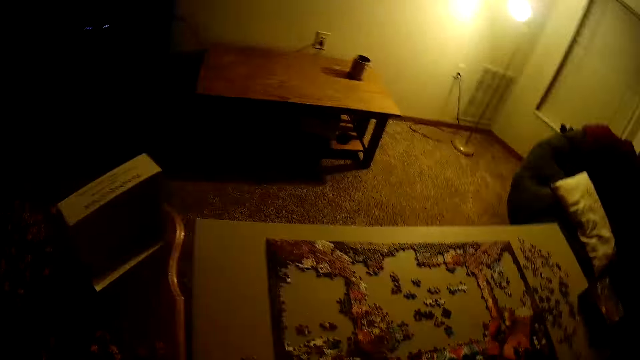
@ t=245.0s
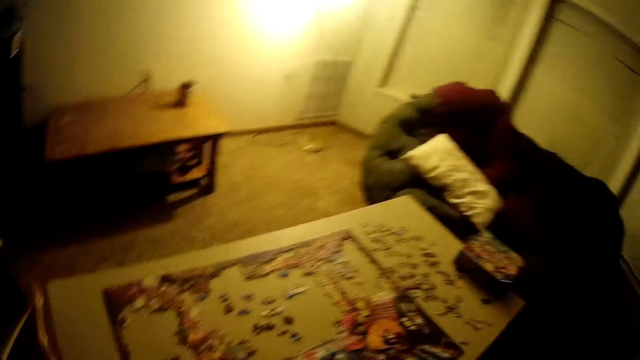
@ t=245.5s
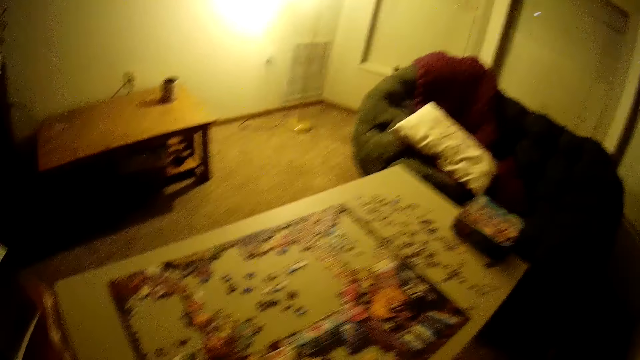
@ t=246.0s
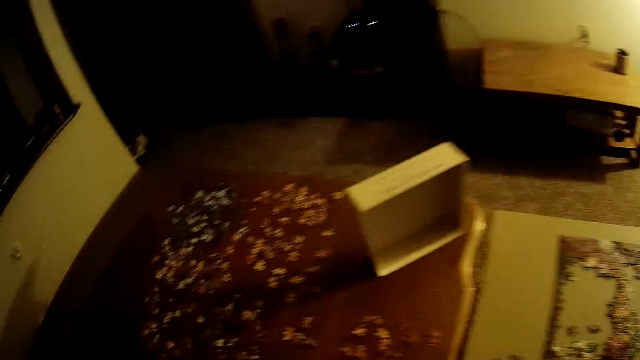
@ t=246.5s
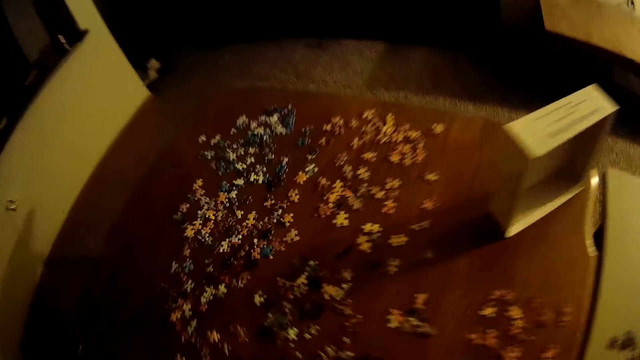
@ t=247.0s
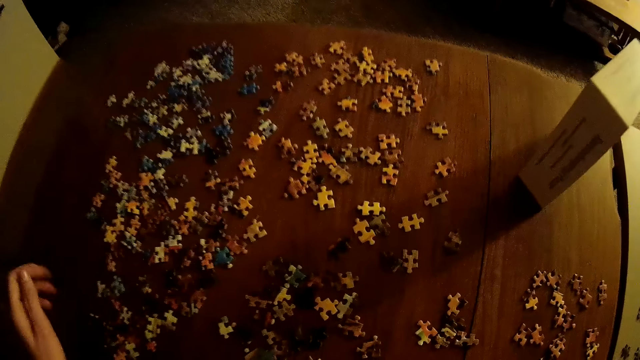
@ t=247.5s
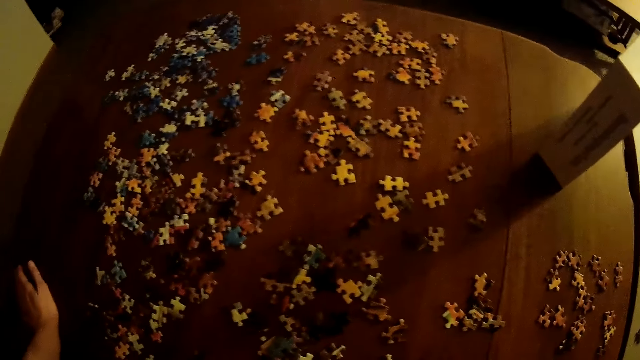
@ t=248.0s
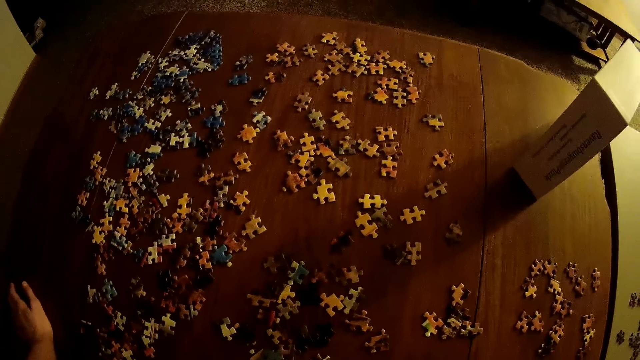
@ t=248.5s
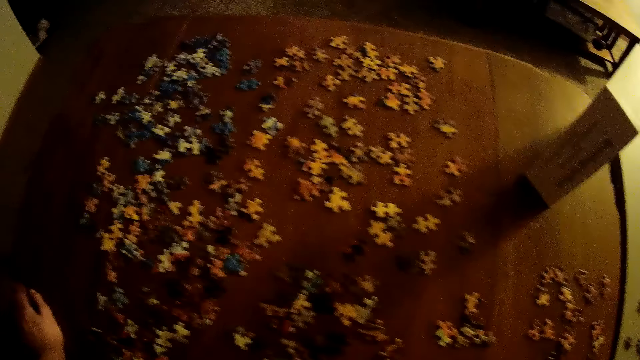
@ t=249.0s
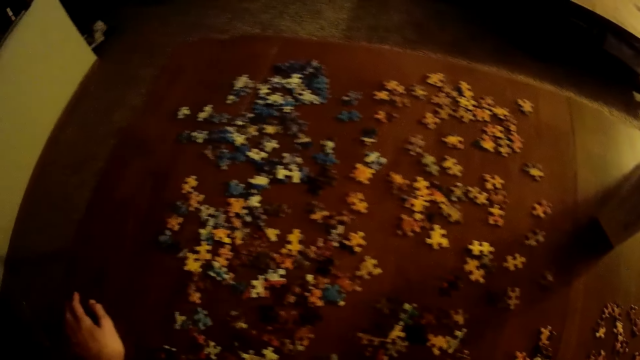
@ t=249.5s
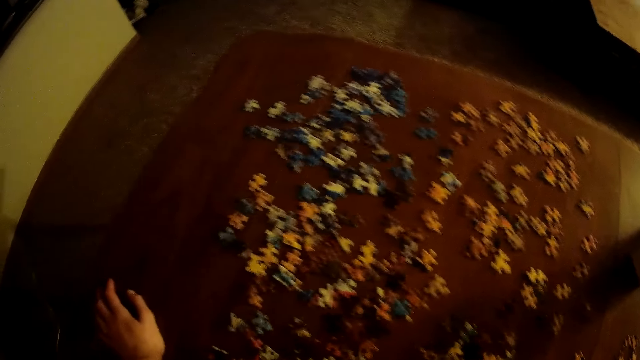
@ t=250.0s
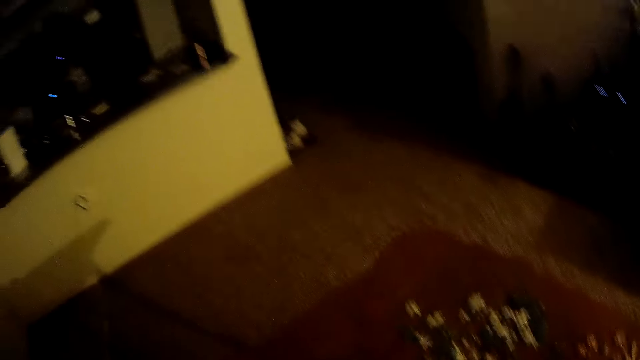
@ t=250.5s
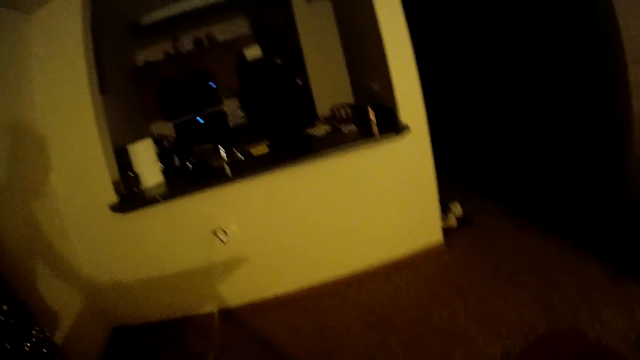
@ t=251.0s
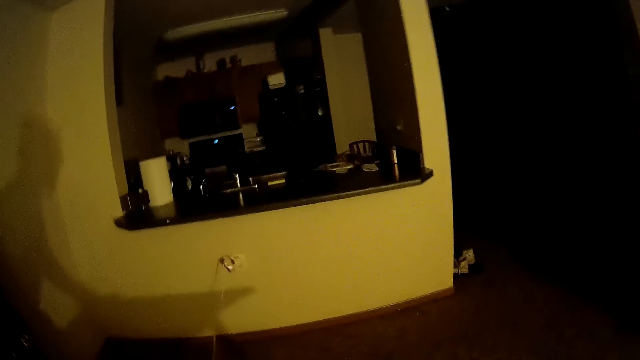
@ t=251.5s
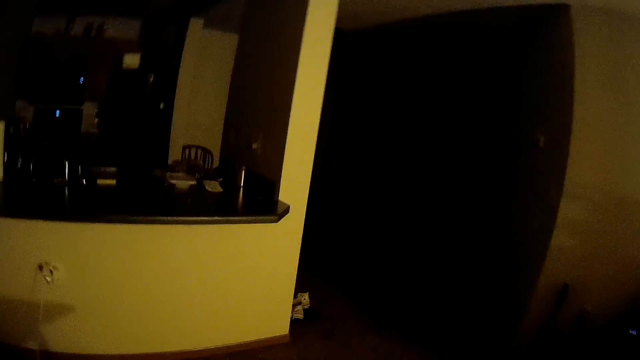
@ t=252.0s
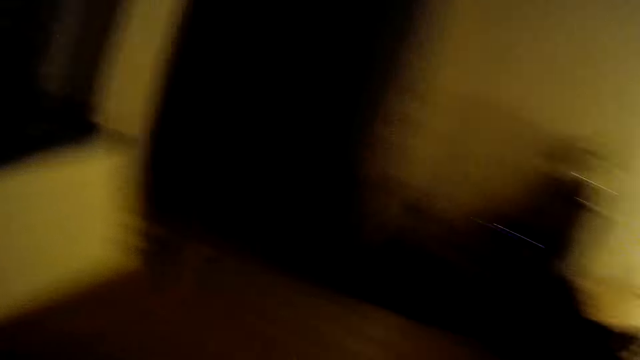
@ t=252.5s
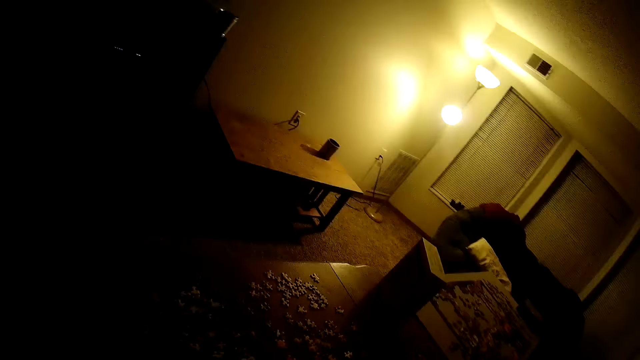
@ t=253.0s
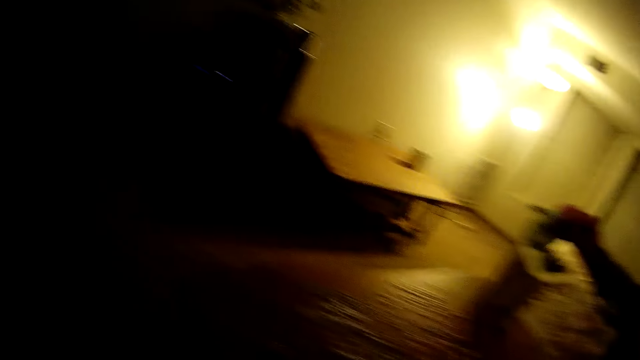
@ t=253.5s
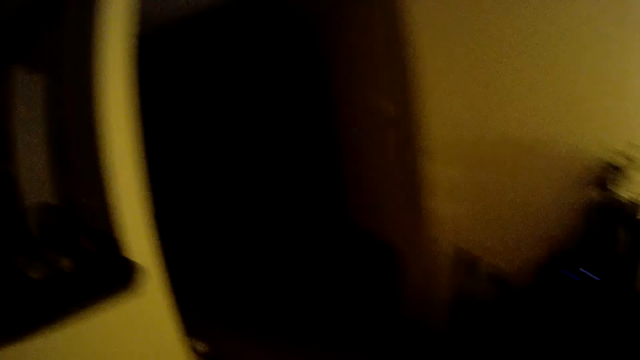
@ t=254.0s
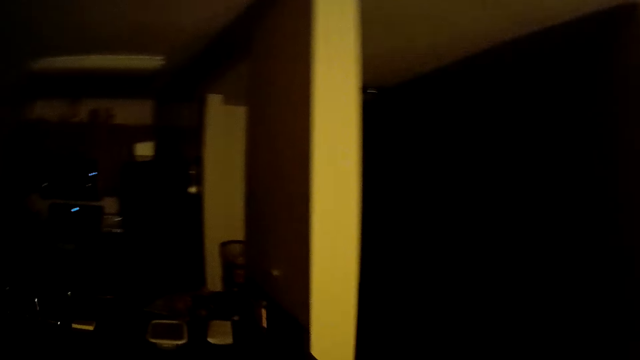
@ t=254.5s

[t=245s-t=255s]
The camera wearer rests the left hand on the table. They stare at the puzzle pieces. They walk to the kitchen counter.

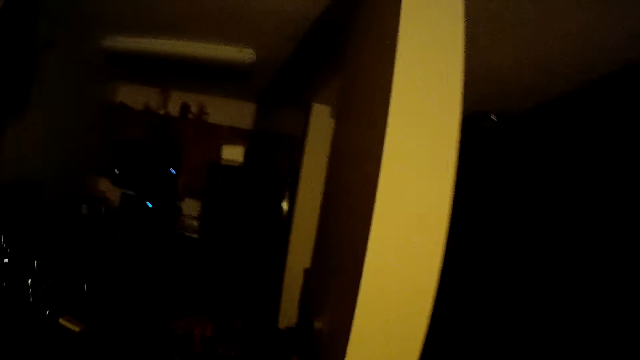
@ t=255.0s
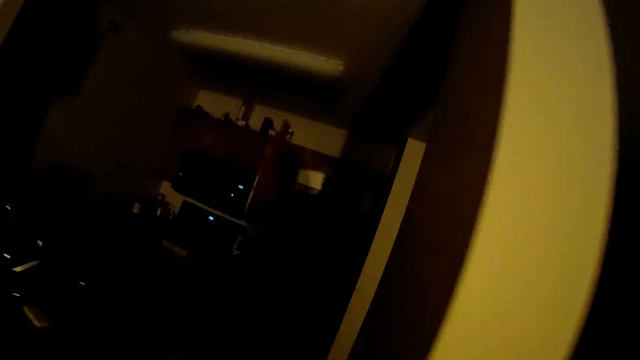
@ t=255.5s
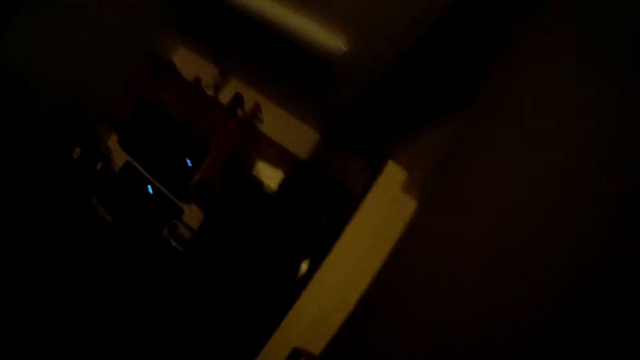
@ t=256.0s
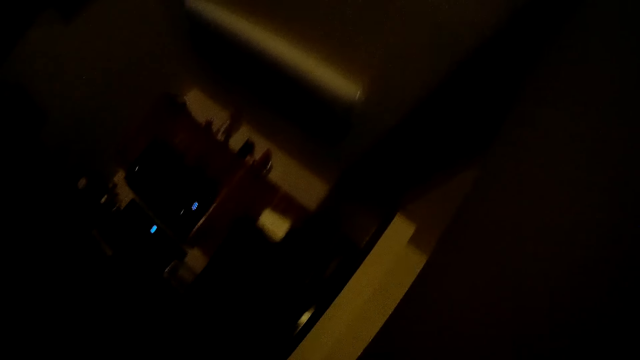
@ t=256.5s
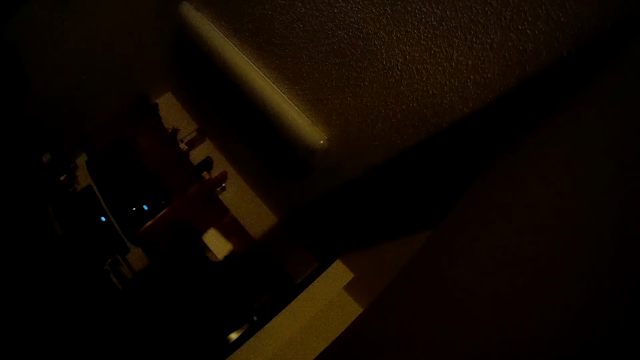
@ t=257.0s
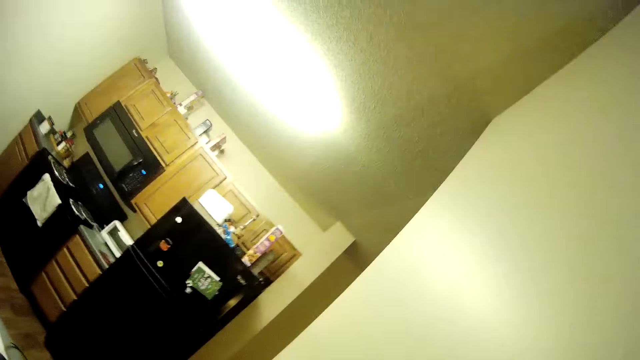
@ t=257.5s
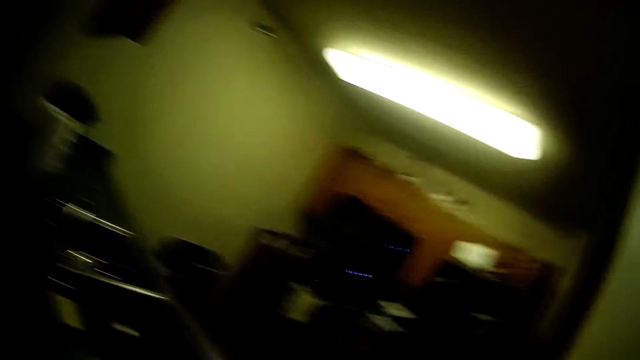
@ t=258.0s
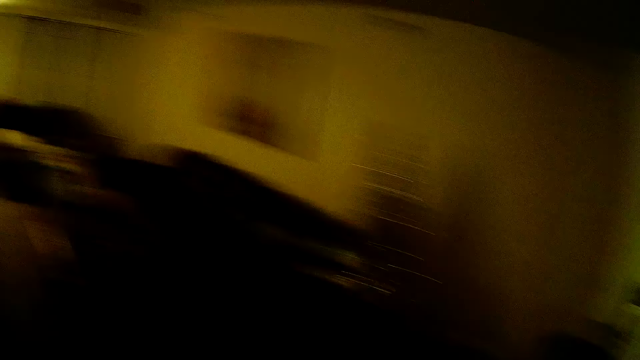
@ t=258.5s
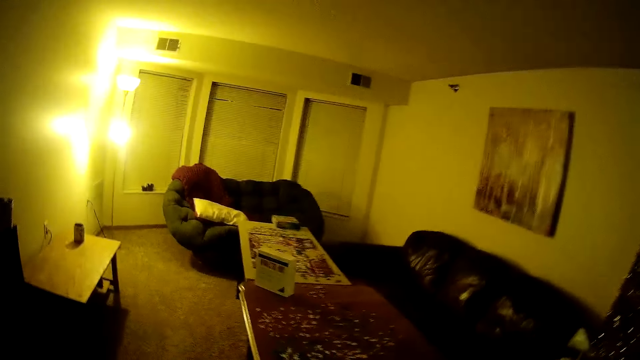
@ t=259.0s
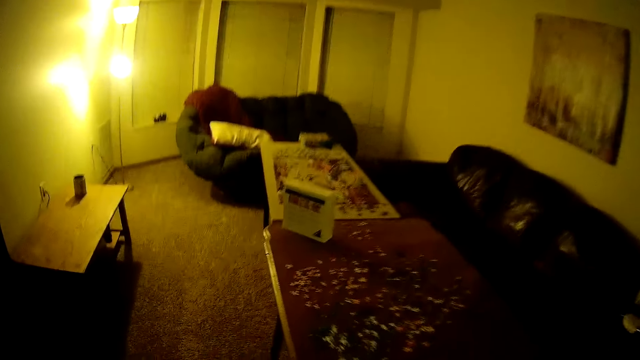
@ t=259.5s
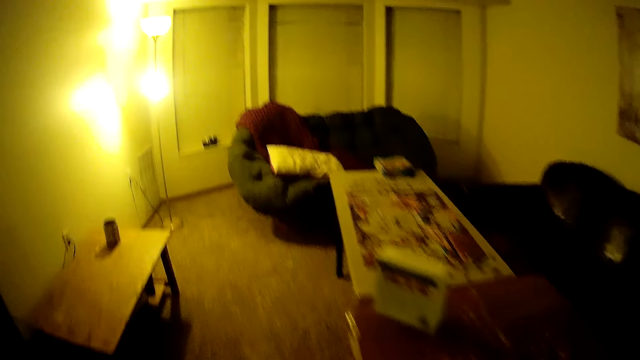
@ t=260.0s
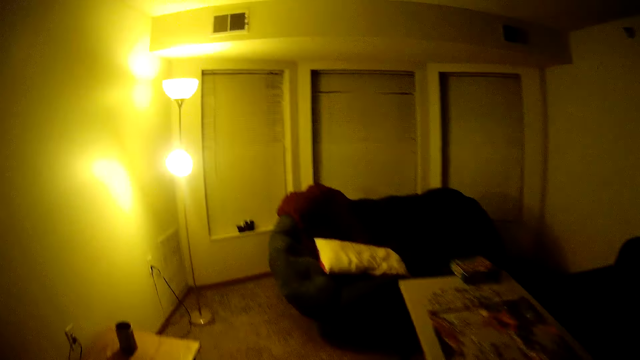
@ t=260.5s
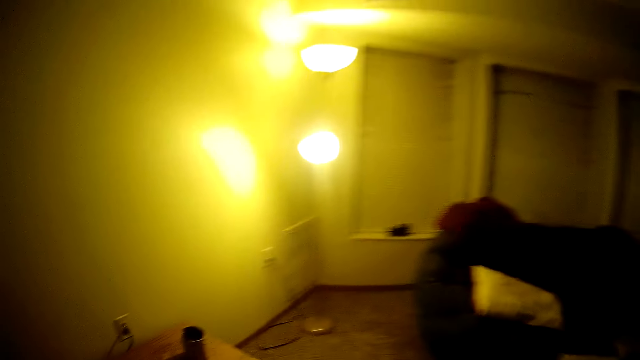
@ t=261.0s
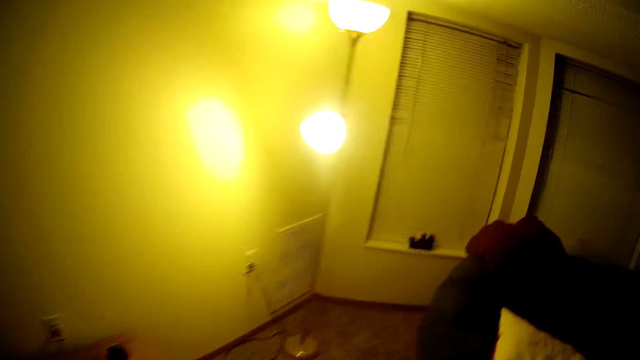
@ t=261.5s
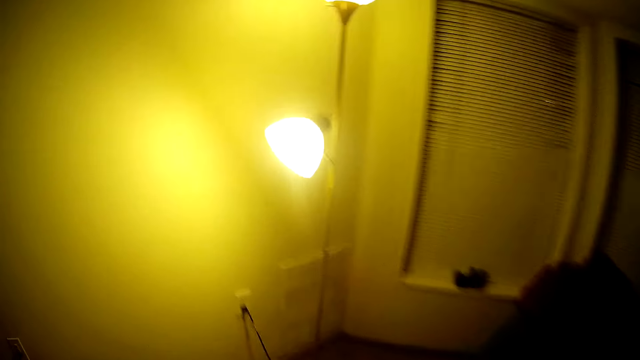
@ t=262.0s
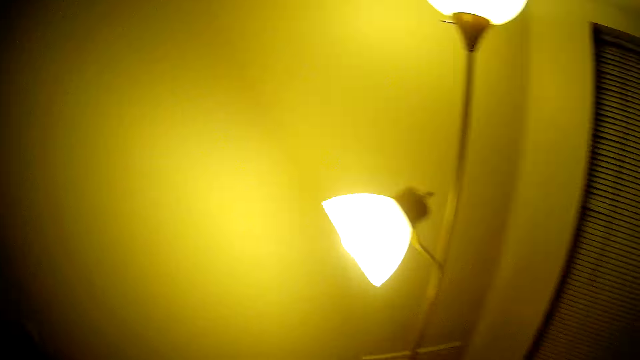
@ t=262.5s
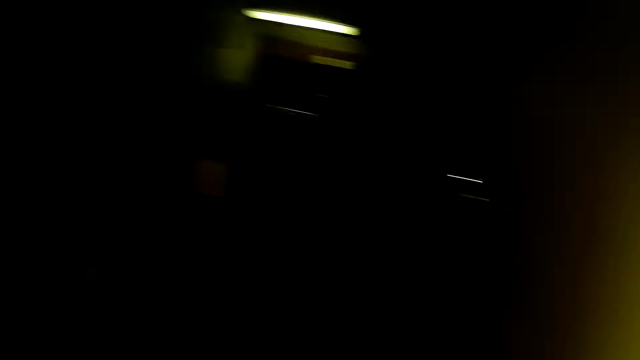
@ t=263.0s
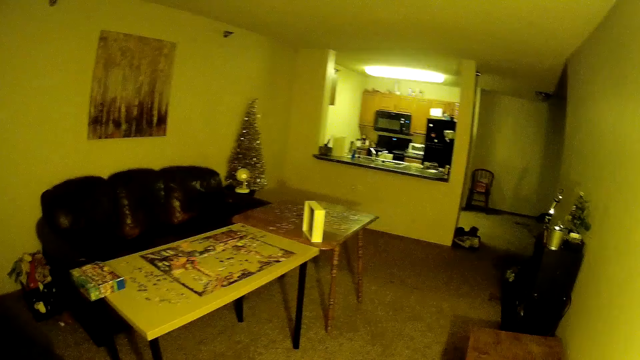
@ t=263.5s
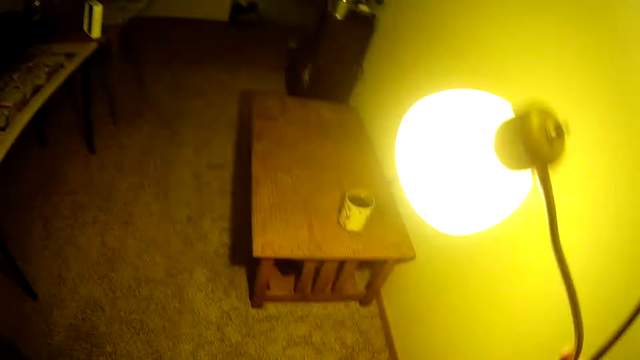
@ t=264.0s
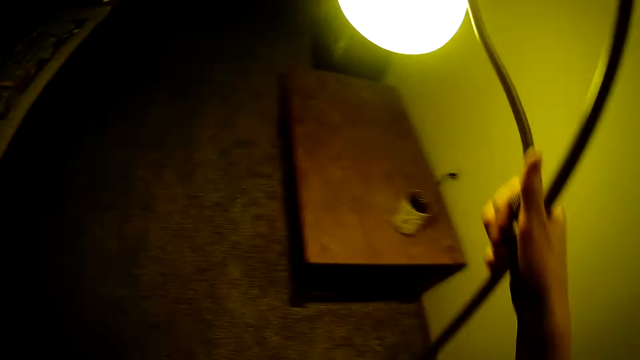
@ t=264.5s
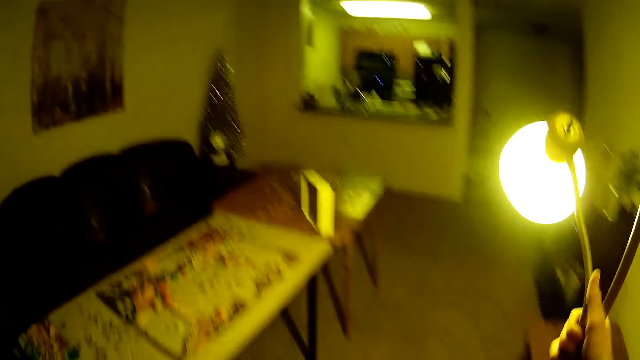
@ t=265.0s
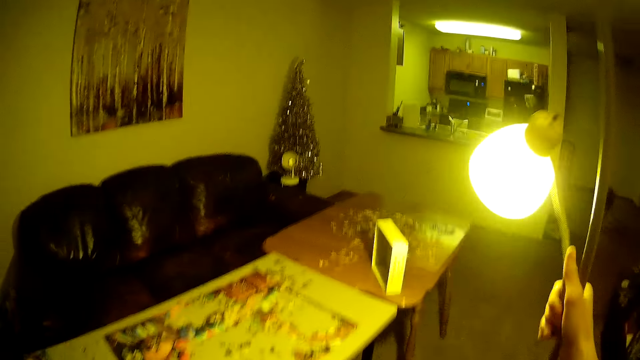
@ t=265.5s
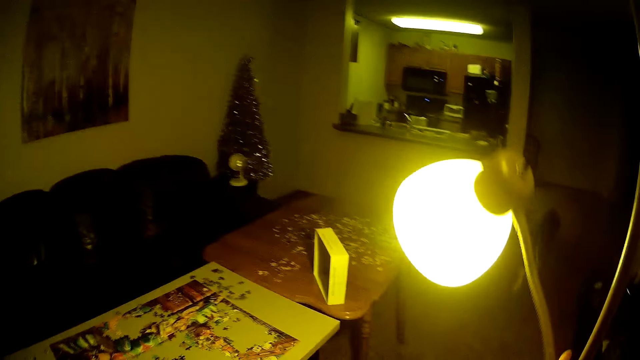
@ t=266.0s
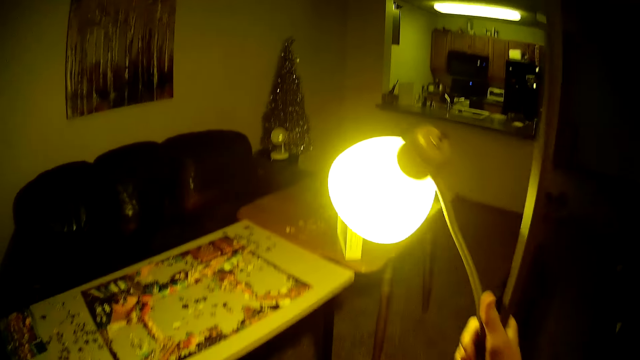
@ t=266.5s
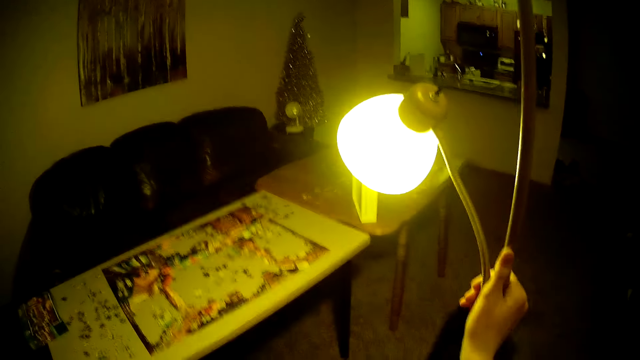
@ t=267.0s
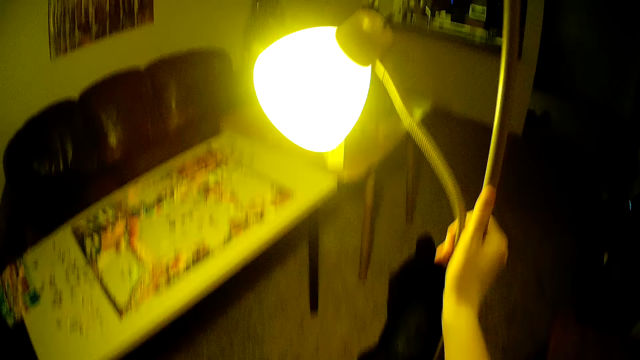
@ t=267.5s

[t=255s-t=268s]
The camera wearer turns on the light. They walk to a light stand. They carry the light stand with the right hand. They pick up the floor lamp and walk to the front of the table with the light stand. They place the floor lamp on the table.
